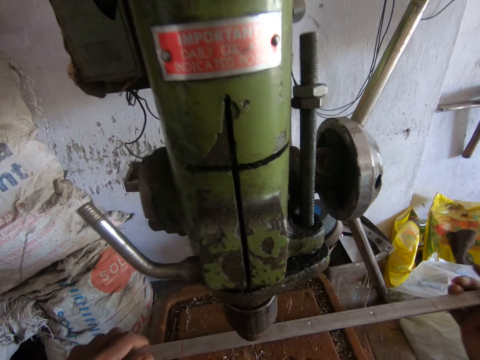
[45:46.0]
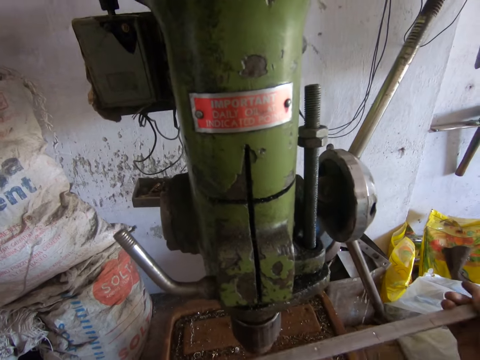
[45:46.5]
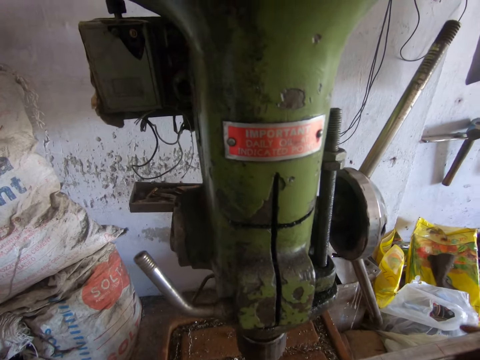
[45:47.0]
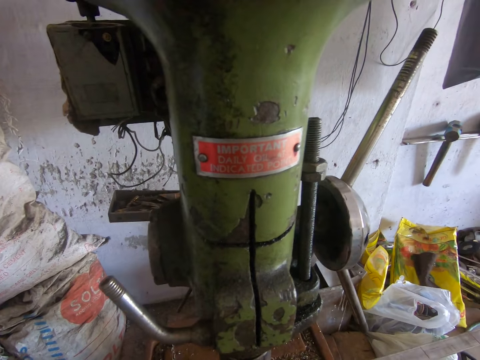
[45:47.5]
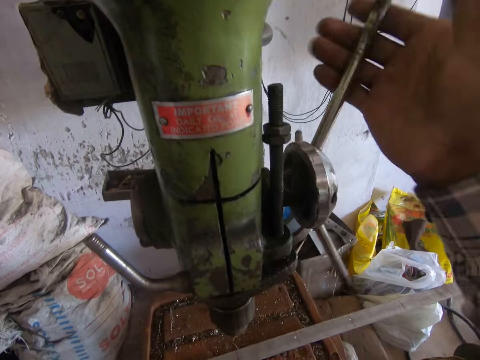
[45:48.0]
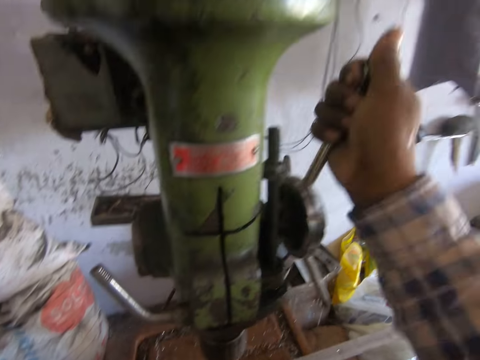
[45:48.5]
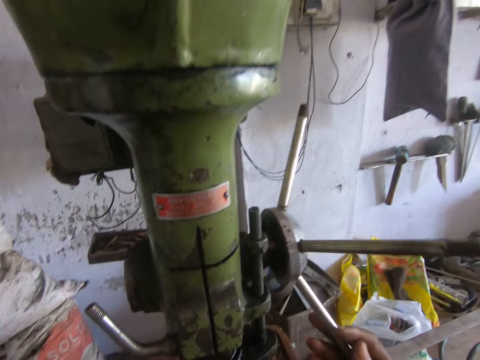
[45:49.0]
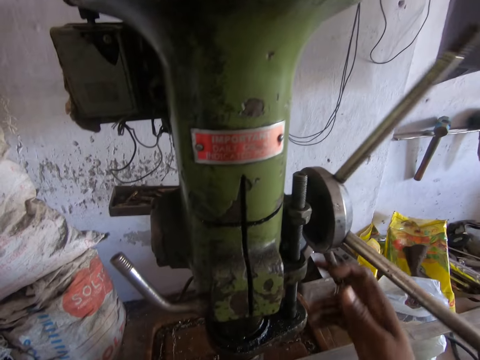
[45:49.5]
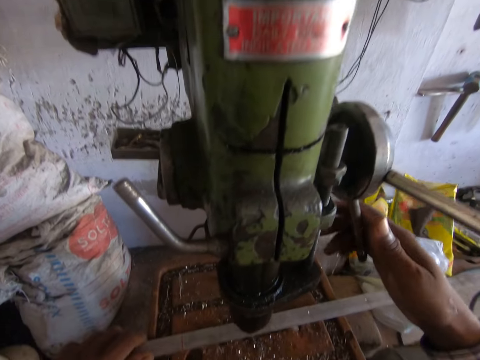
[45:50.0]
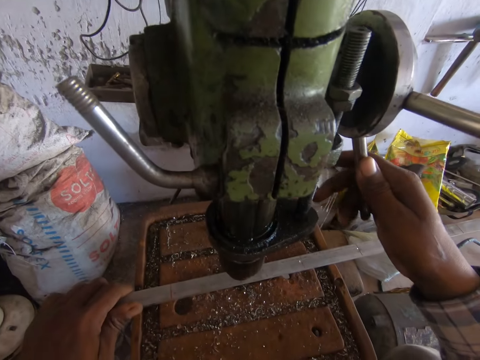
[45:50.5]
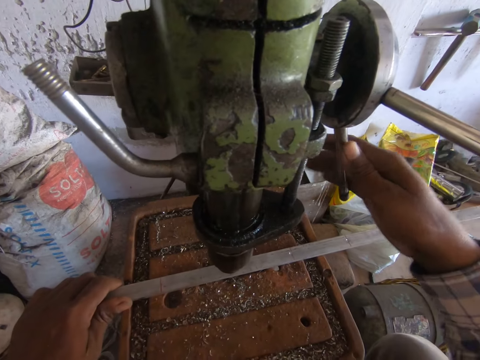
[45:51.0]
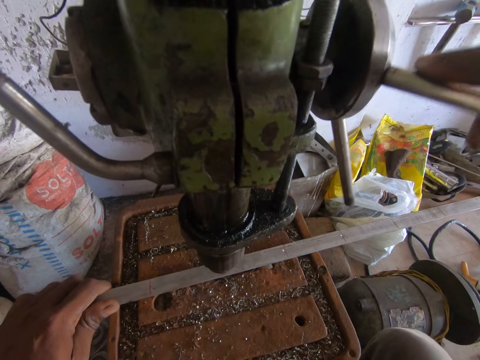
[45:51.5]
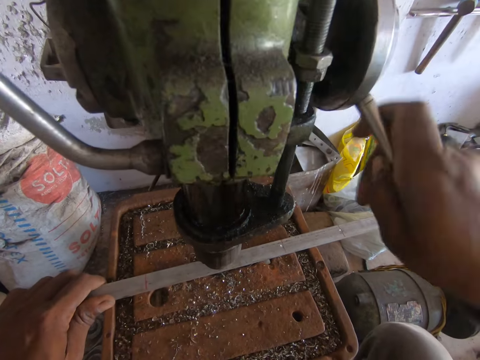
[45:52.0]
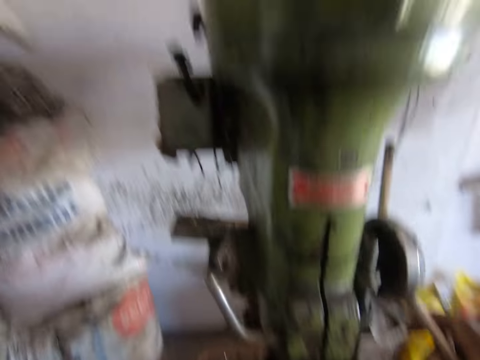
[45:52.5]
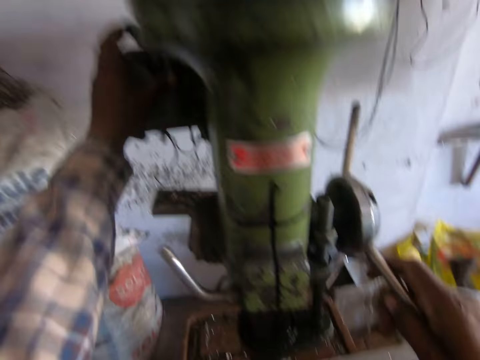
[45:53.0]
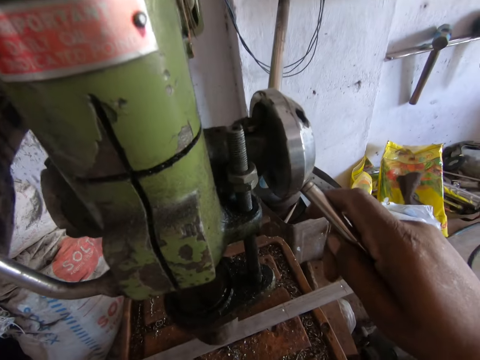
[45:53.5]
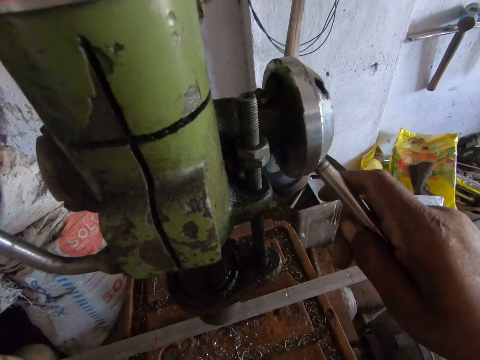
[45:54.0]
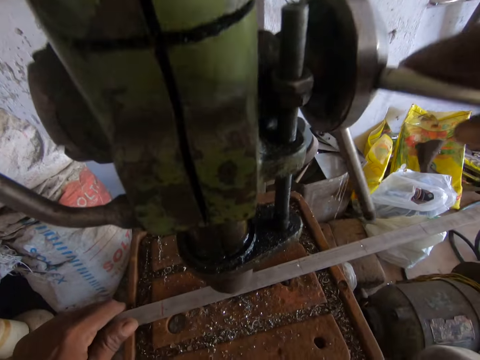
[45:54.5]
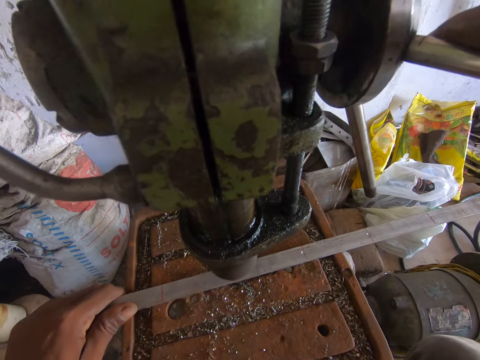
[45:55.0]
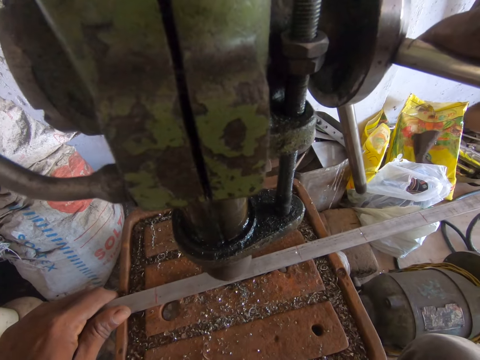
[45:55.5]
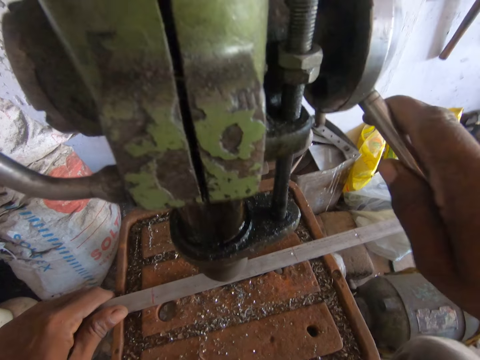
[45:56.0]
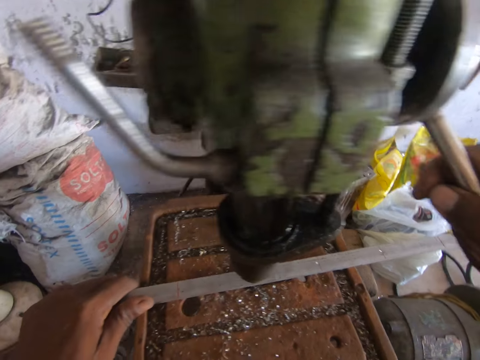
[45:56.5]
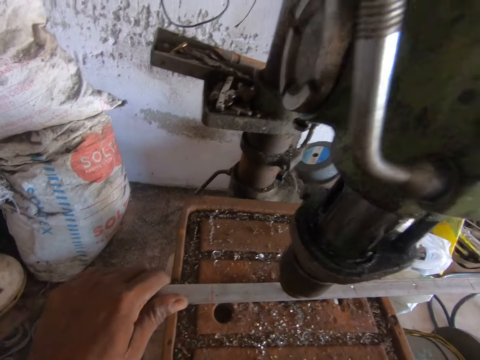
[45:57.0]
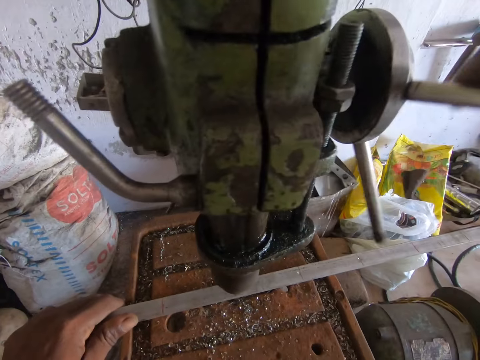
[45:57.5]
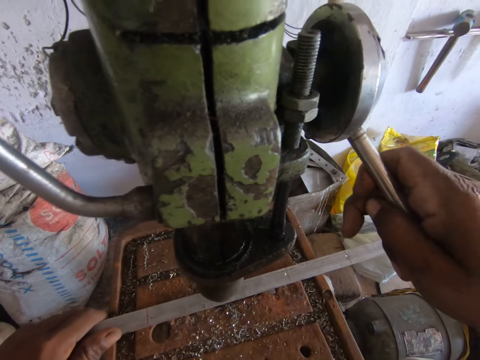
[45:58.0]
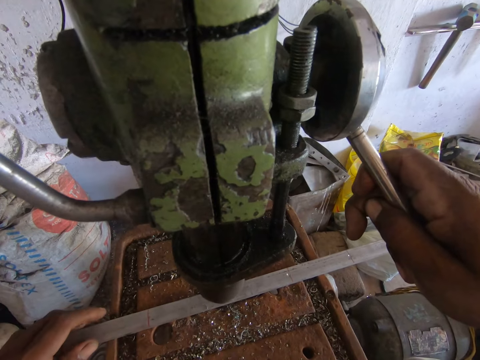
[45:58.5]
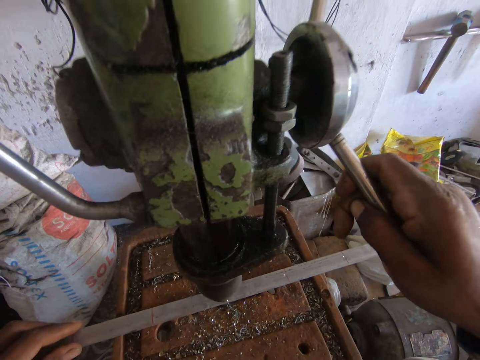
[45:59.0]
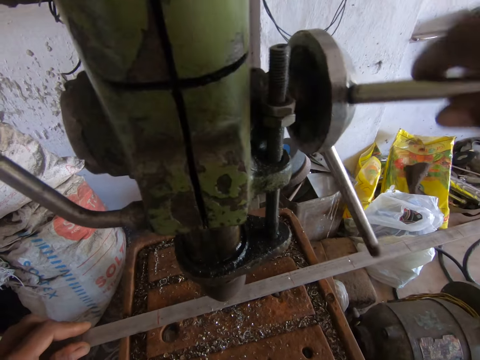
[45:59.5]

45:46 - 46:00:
The camera wearer drills the aluminium rod using the drill press with his right hand. He holds the aluminium rod with his left hand.

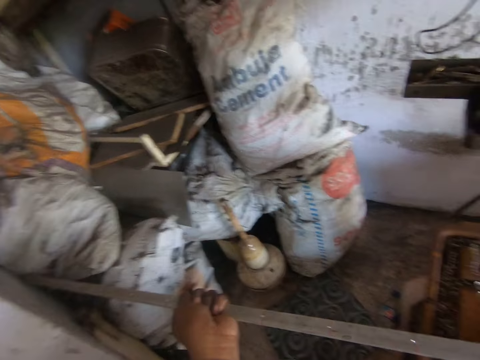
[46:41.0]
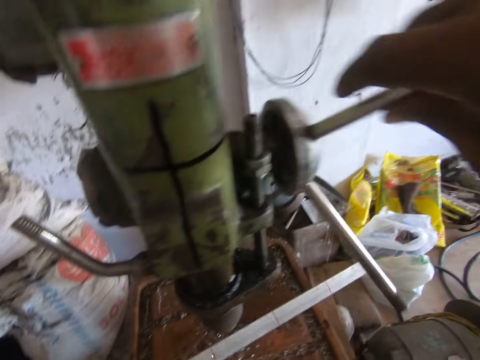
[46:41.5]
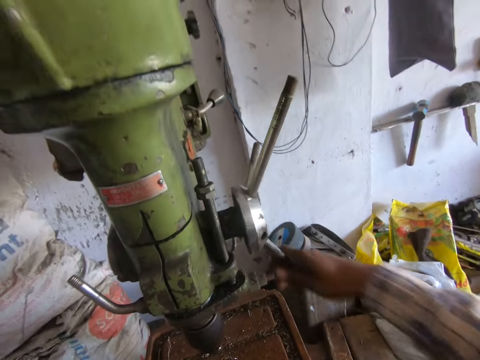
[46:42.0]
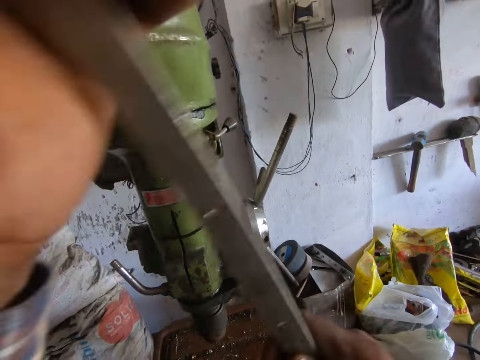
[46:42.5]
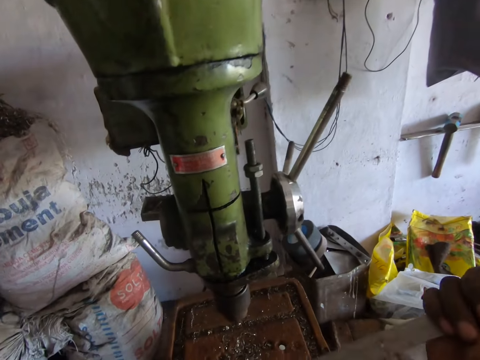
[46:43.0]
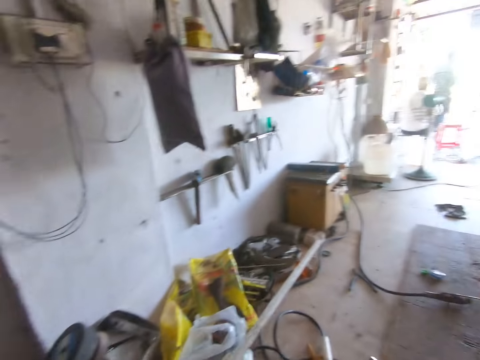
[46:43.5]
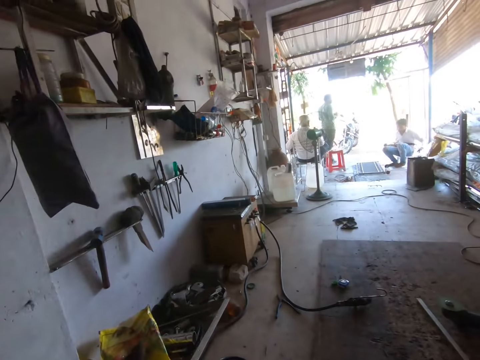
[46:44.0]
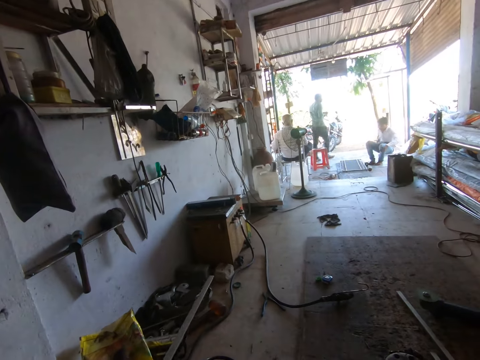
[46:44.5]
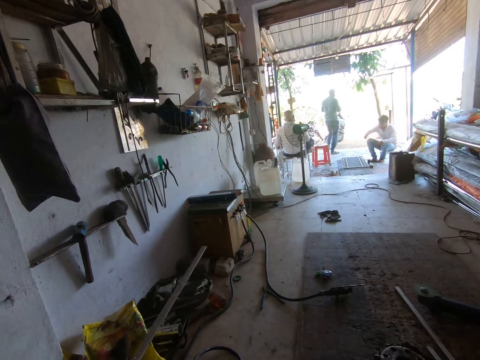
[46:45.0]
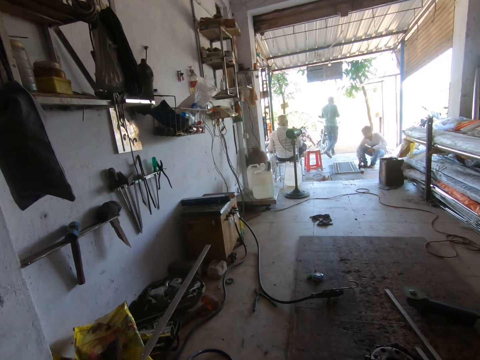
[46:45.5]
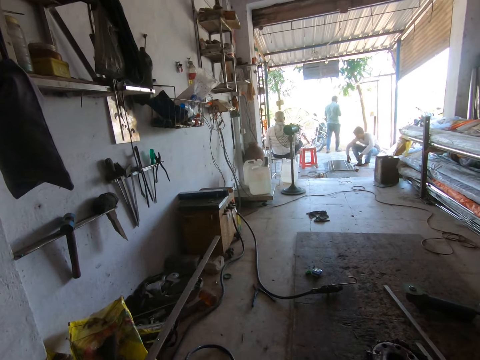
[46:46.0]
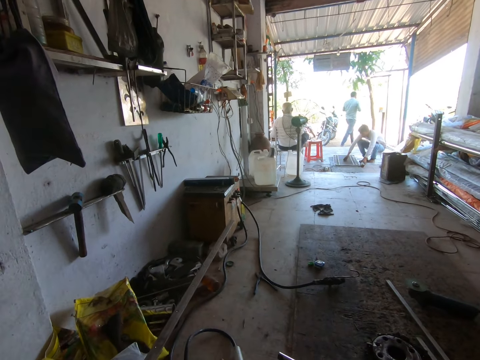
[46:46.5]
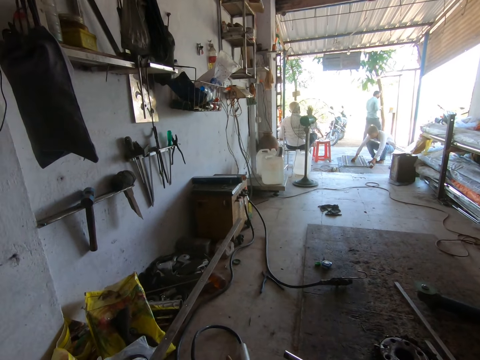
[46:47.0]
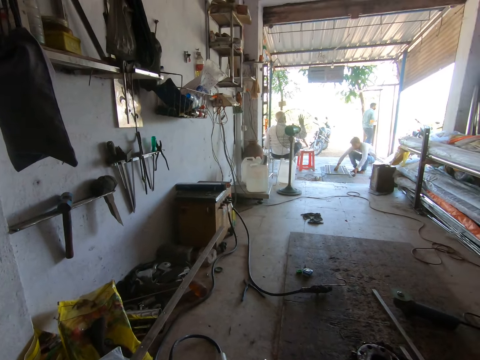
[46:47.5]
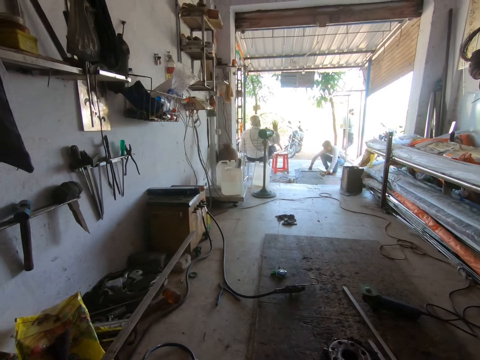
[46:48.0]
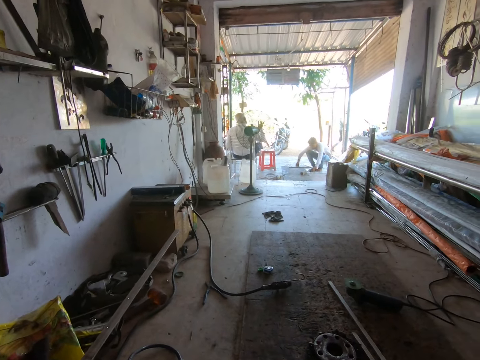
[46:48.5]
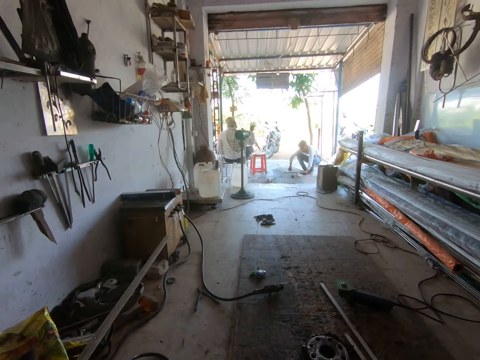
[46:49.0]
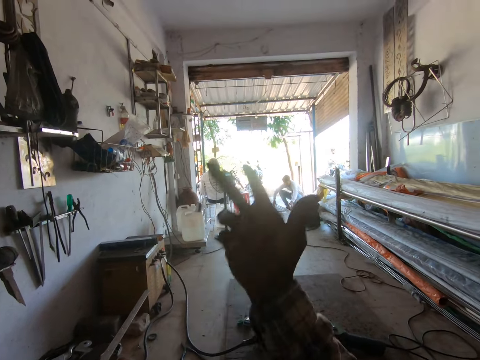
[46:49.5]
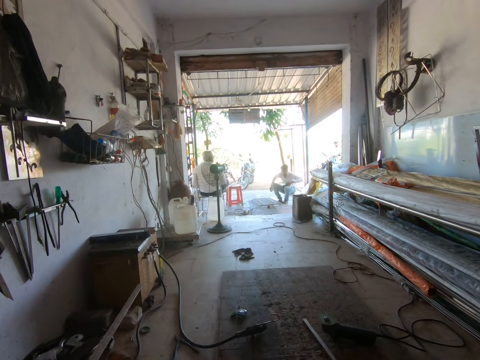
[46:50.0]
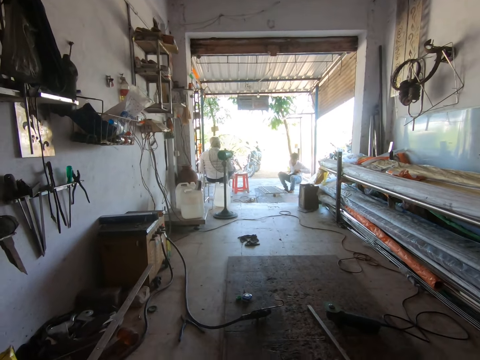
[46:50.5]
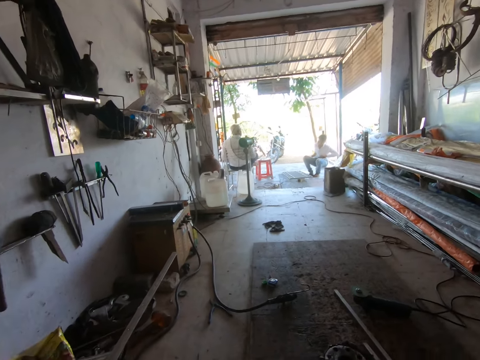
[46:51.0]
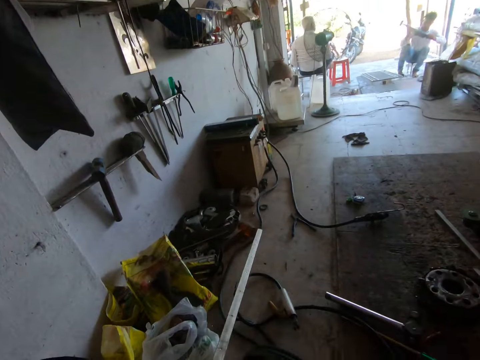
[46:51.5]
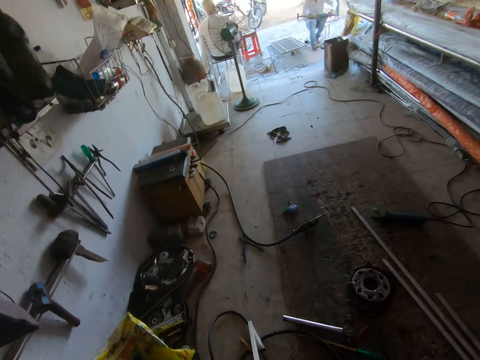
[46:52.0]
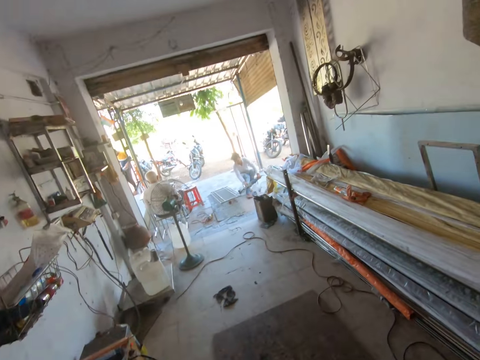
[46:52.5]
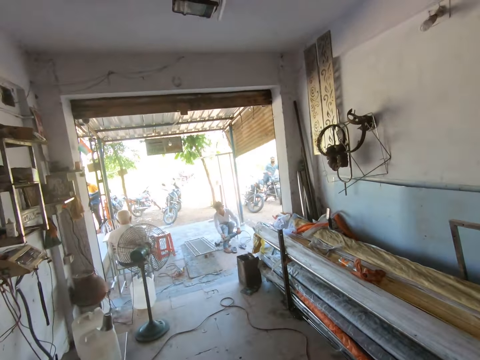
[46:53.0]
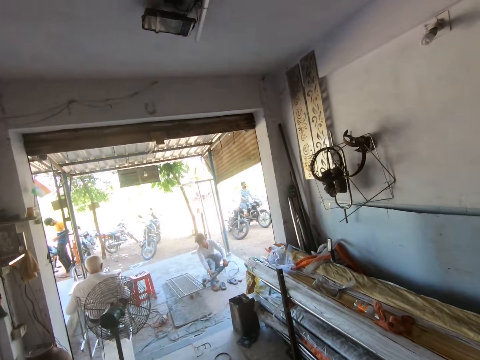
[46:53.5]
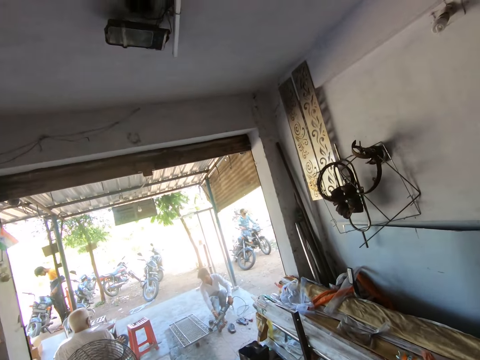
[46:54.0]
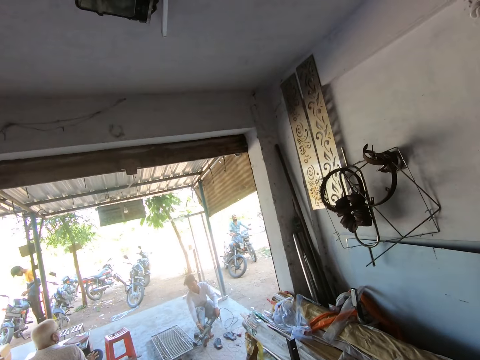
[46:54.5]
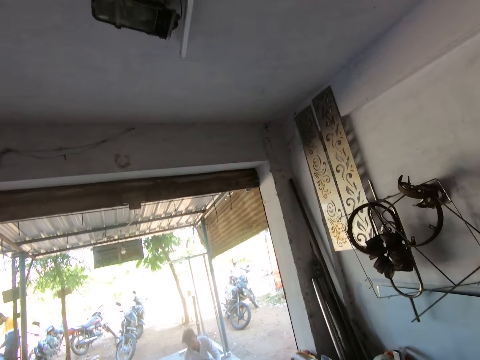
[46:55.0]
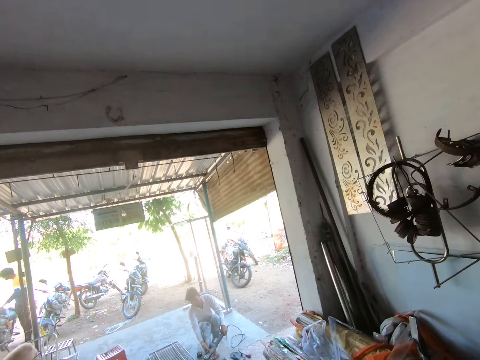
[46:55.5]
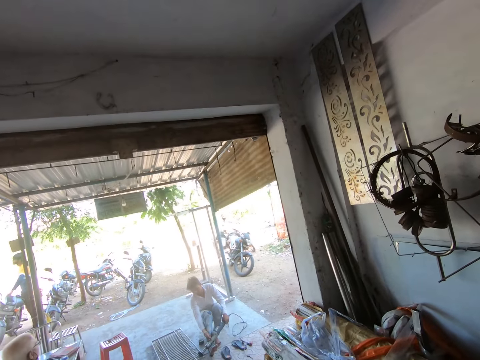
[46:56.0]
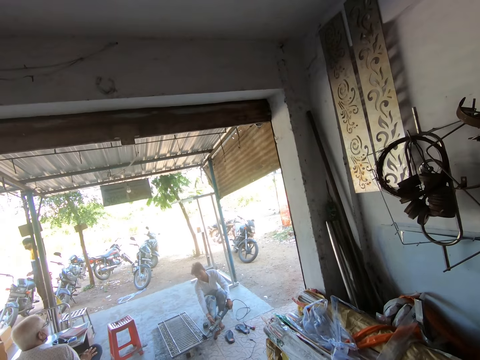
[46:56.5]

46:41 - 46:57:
The camera wearer turns the aluminium rod with both hands. A man touches the aluminium rod on the ground with both hands. The camera wearer interacts with a group of people. Another man rides a bike backwards.
